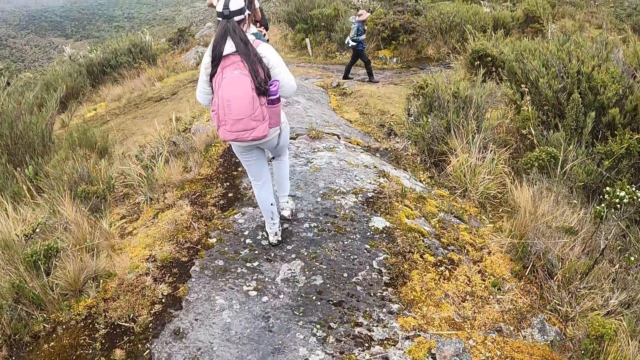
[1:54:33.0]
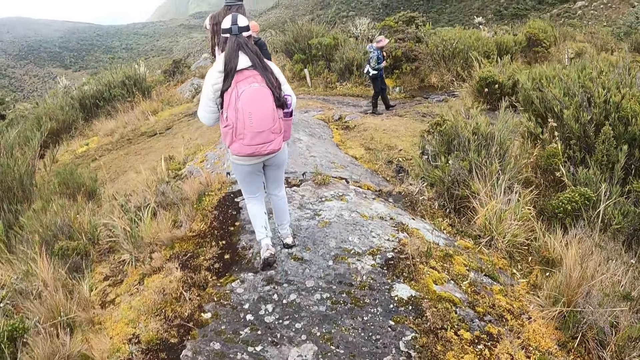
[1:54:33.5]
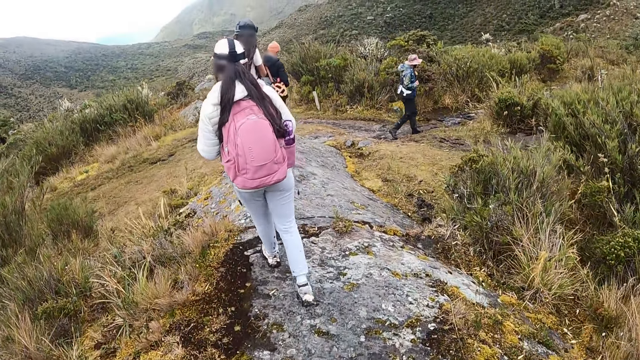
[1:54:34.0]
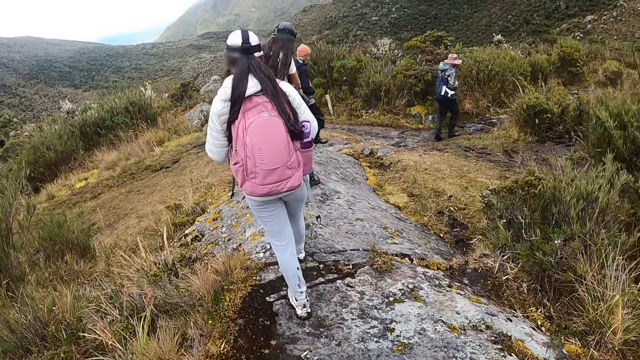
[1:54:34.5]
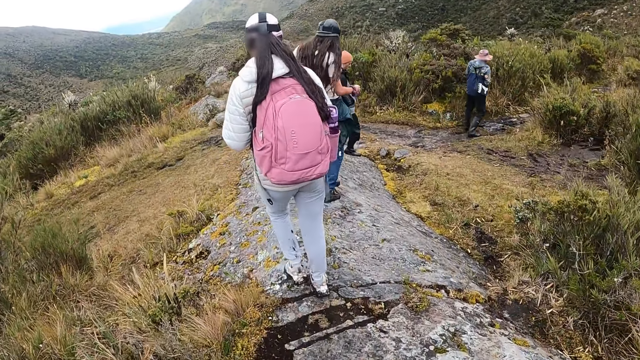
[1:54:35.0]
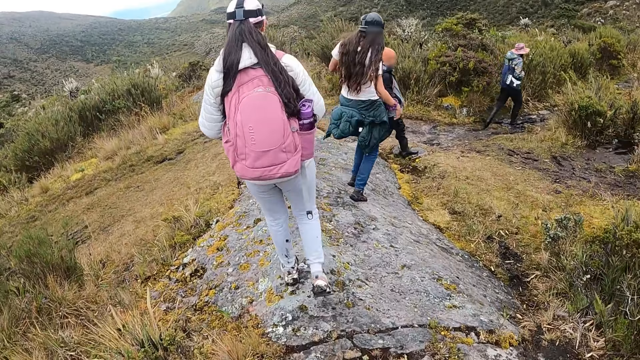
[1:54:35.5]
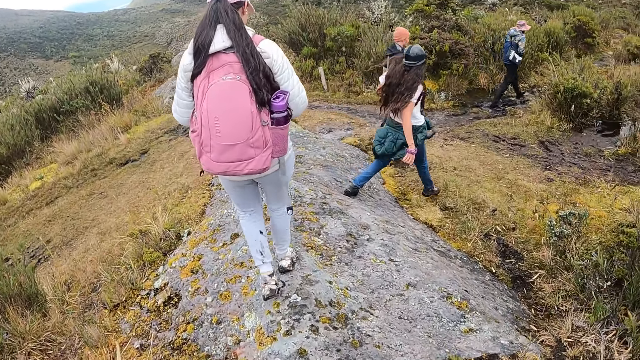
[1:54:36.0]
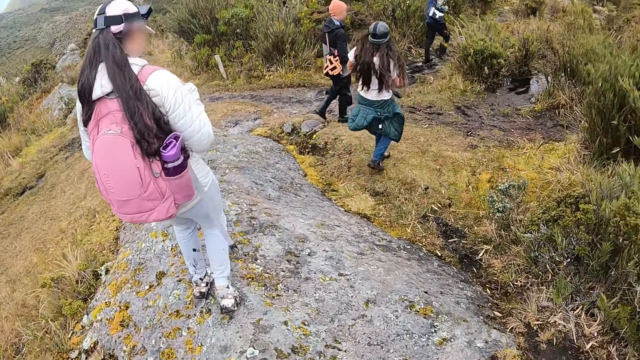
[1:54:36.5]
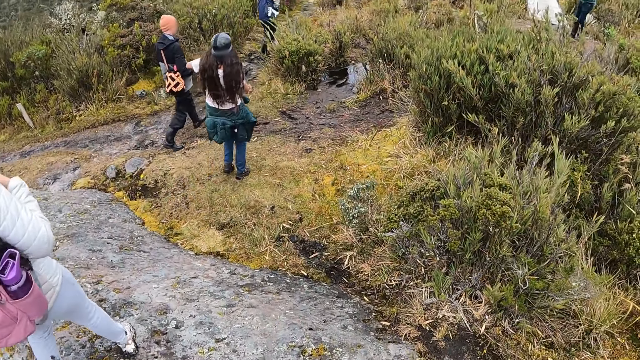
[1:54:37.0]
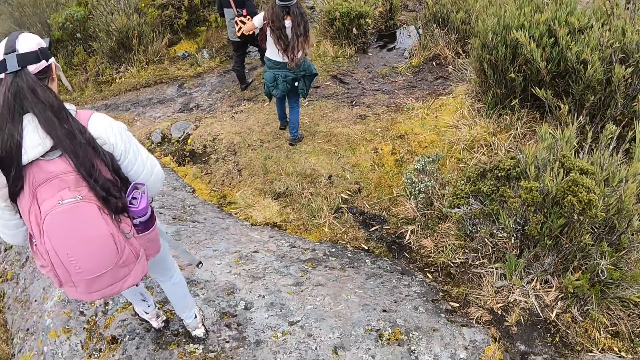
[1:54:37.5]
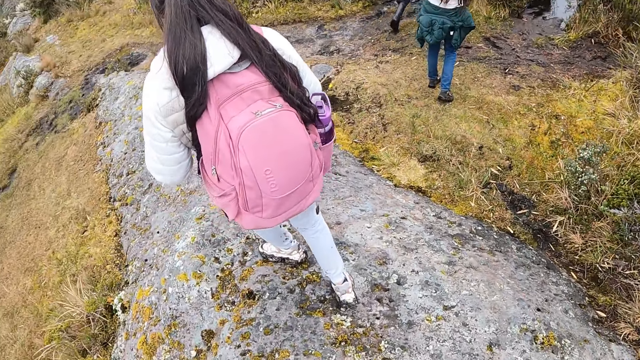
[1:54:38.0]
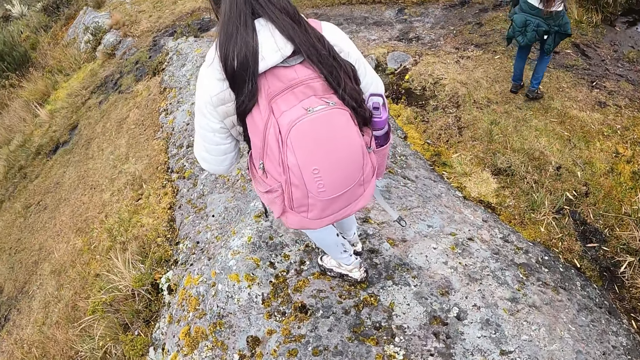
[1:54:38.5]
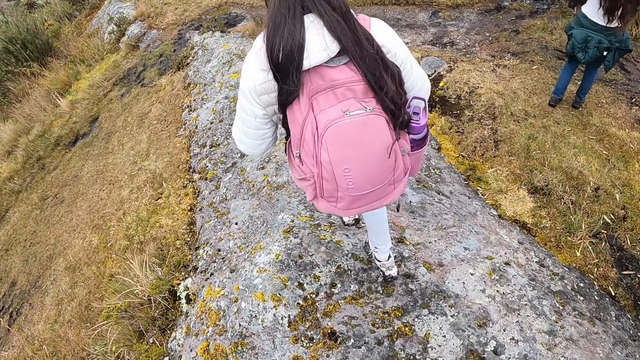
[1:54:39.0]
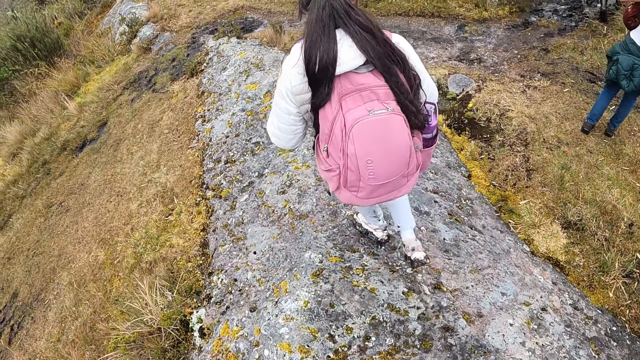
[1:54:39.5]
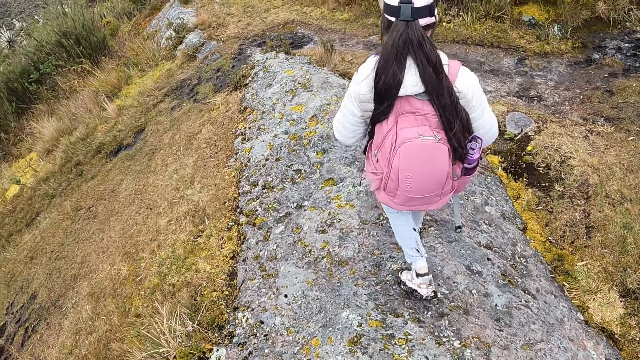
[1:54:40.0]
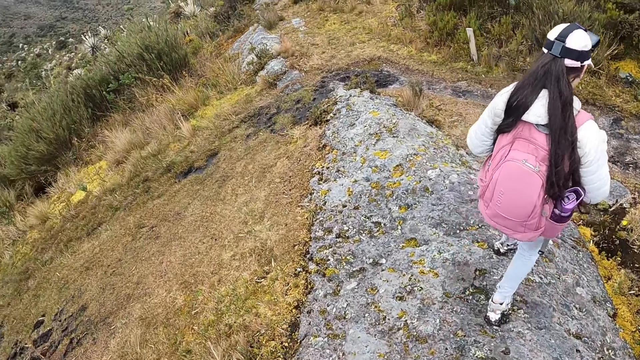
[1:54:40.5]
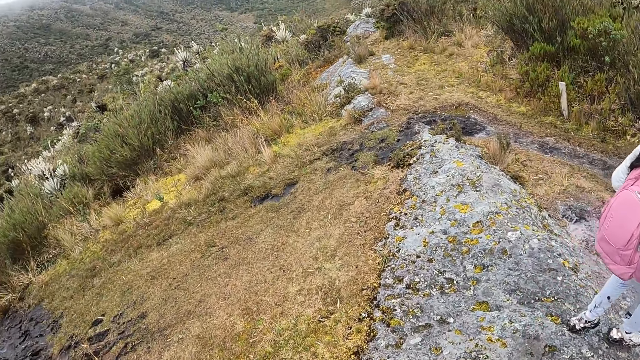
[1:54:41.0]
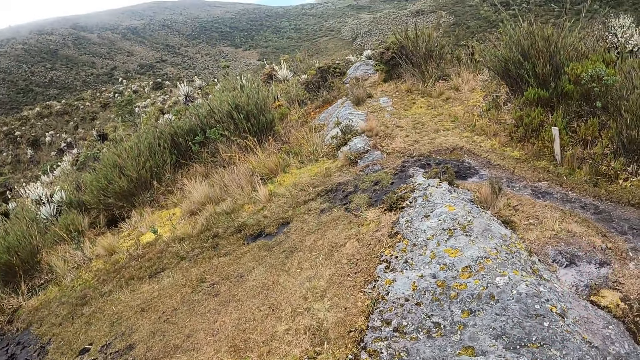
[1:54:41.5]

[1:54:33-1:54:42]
The woman climbs down a rock.

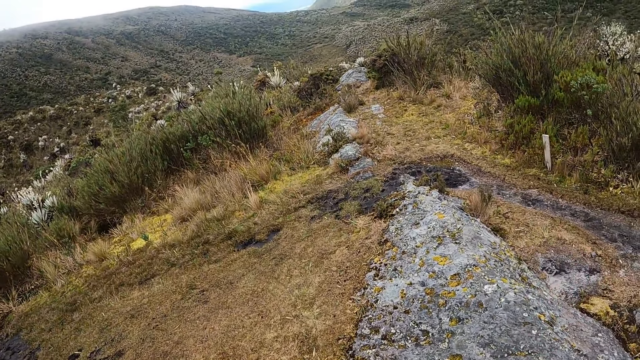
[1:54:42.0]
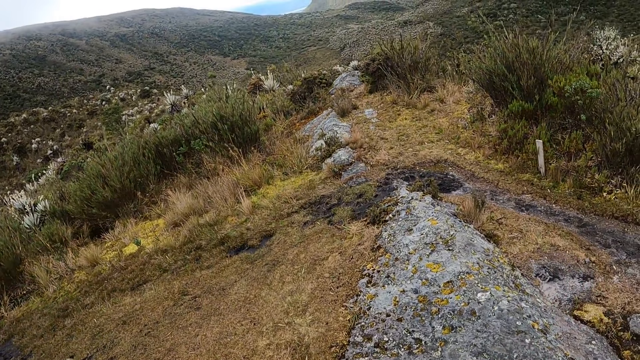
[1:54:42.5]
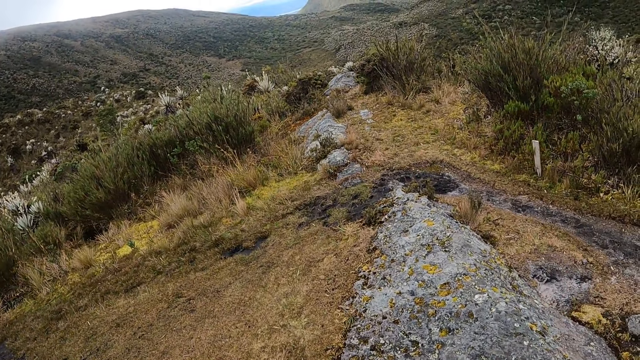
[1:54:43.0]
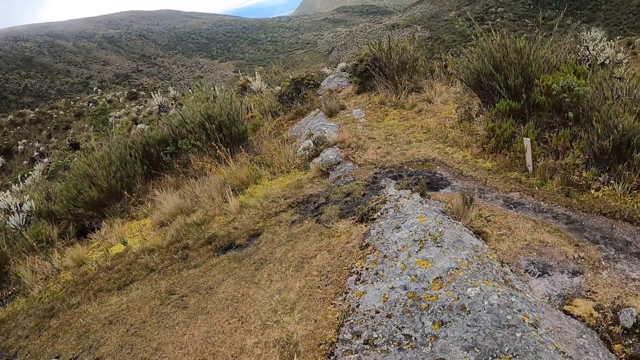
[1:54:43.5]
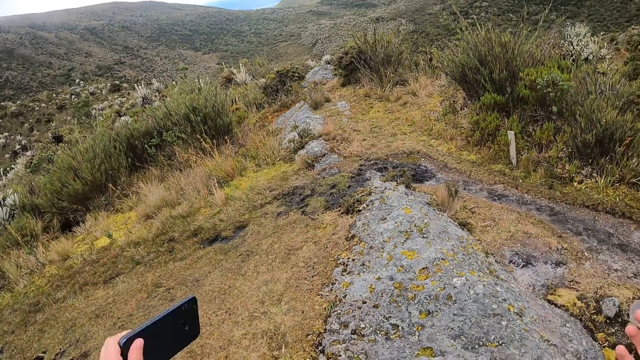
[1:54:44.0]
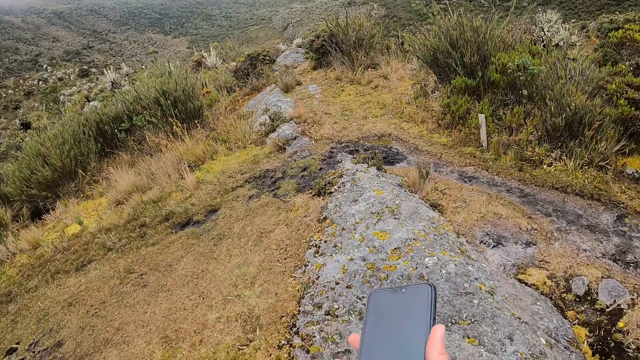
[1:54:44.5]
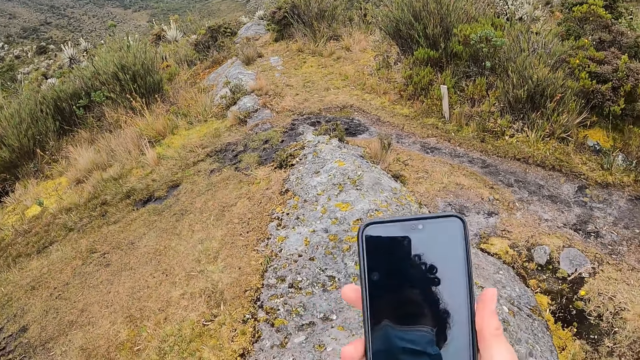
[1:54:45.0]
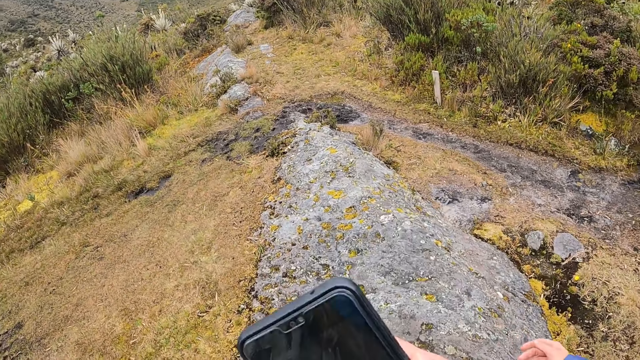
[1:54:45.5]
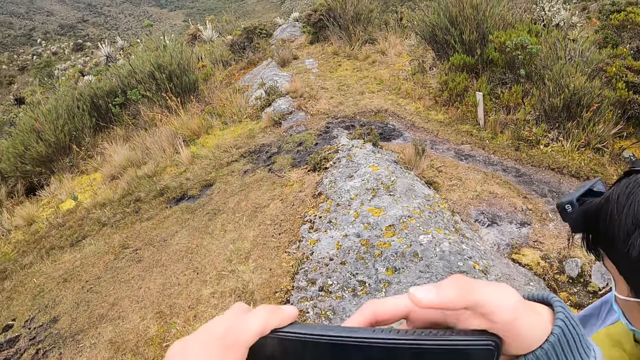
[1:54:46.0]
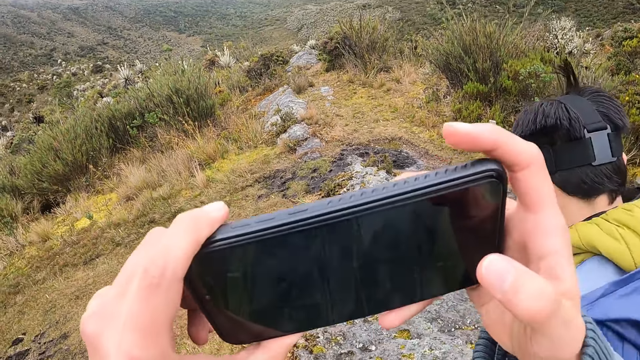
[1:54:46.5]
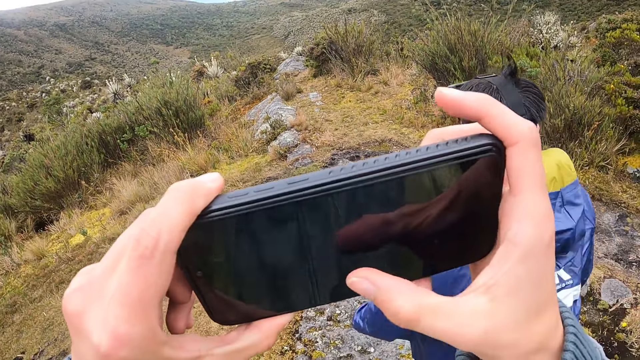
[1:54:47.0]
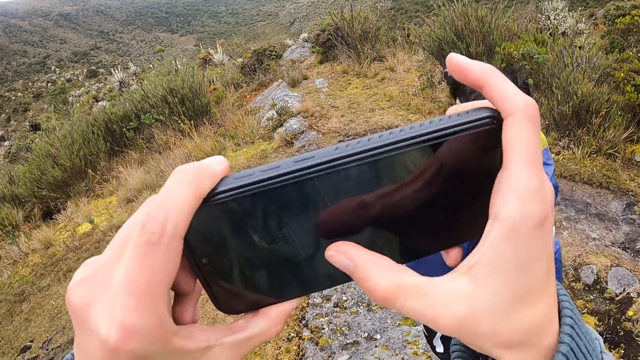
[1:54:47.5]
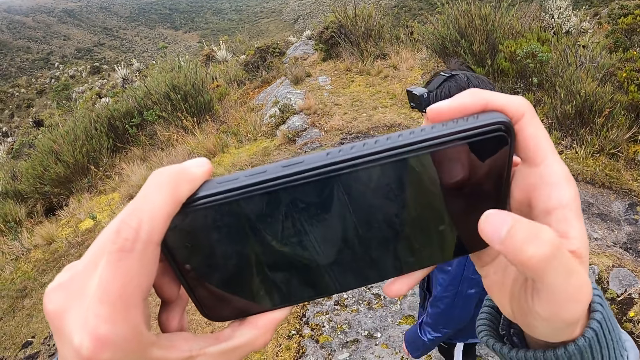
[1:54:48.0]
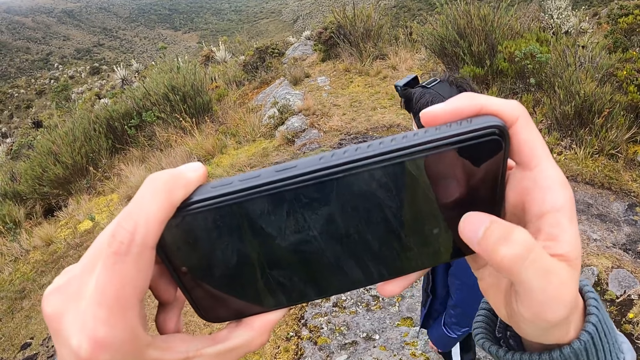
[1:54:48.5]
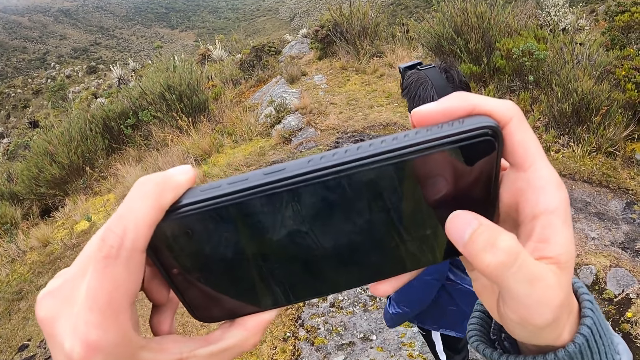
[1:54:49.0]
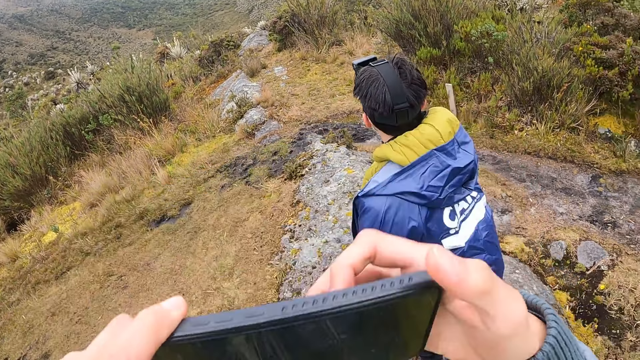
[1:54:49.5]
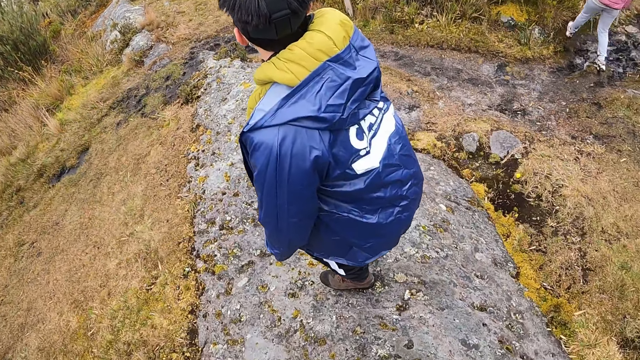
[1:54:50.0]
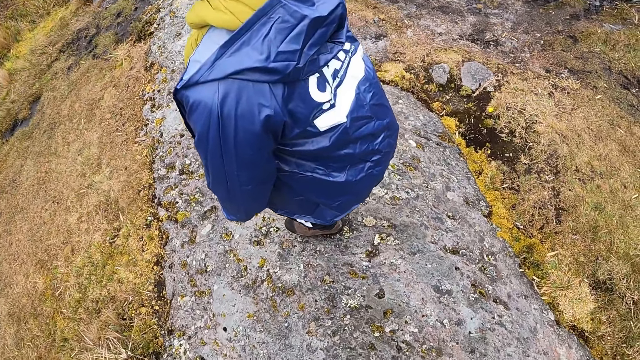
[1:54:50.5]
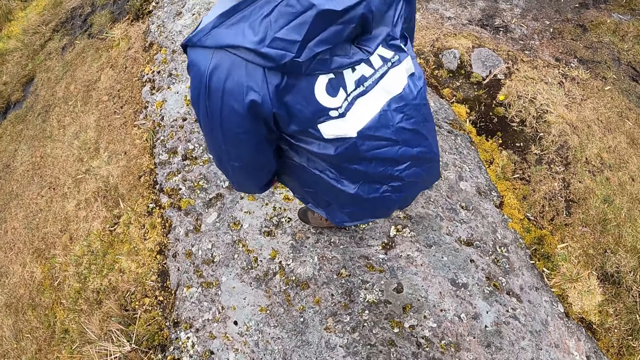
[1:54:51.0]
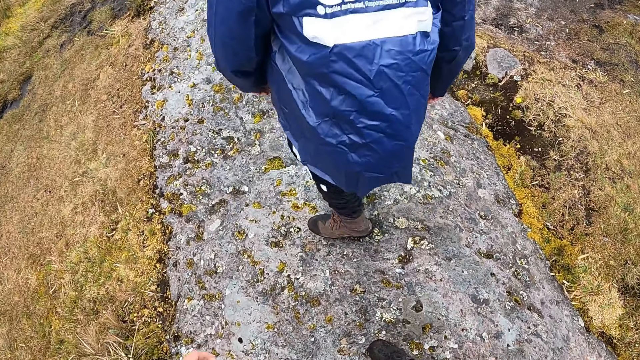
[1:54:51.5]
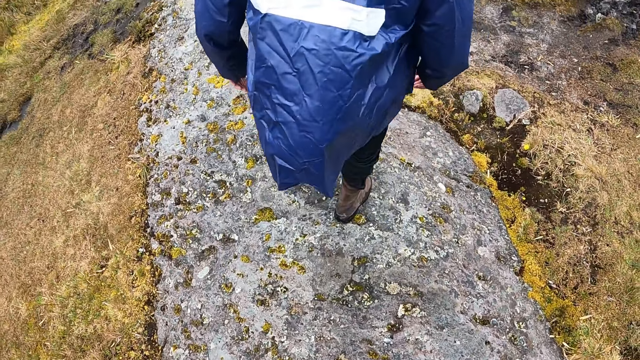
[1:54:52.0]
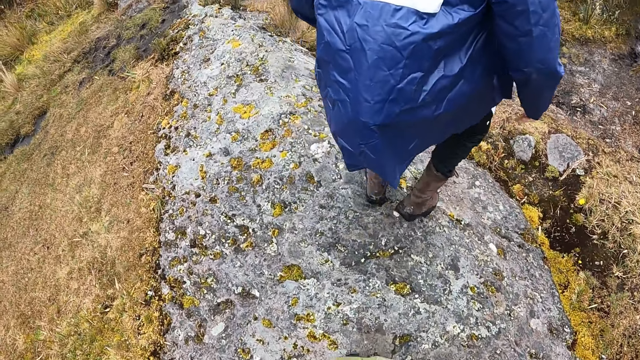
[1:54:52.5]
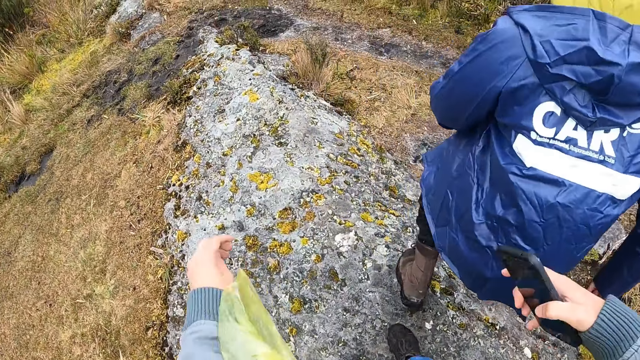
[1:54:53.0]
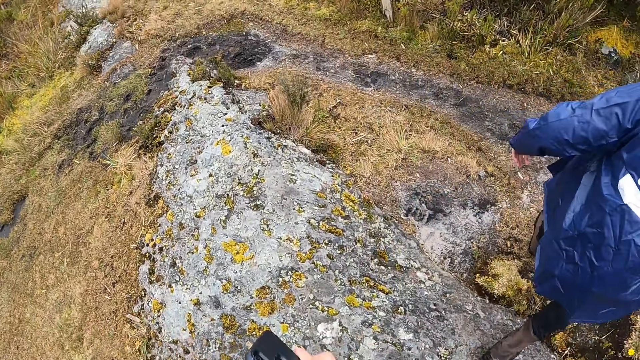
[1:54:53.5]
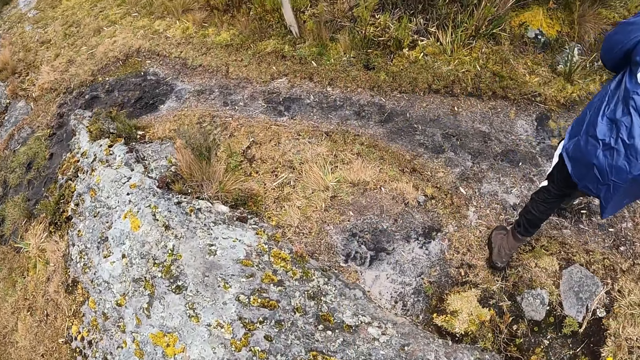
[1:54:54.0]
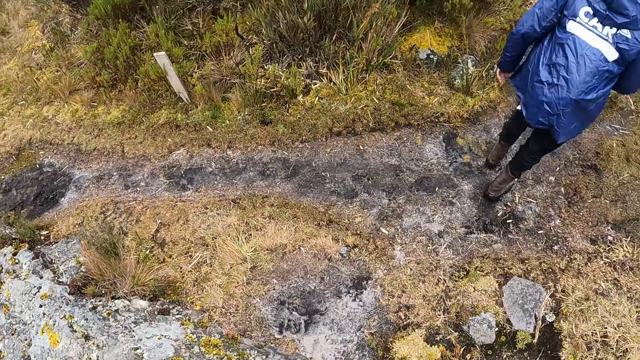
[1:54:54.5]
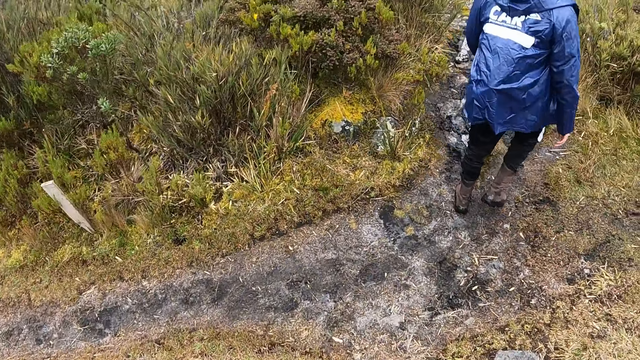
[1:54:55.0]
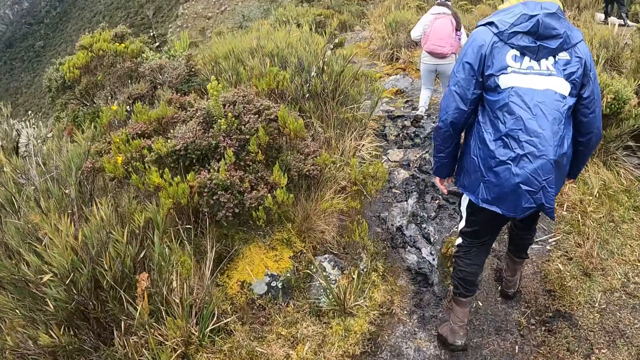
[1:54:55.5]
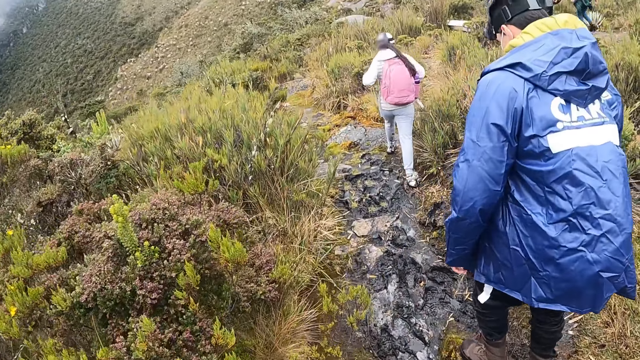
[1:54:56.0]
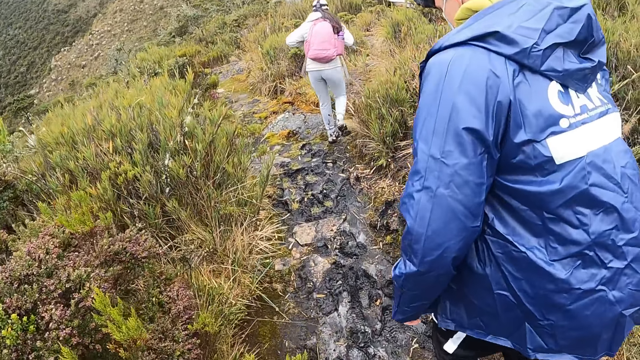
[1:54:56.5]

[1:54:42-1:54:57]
The camera wearer looks around. She throws a phone from her left hand to her right hand. She dials the phone. She takes a picture with the phone in both hands. She walks around. A man climbs down a rock.
